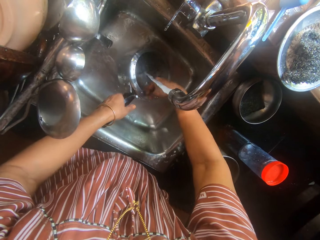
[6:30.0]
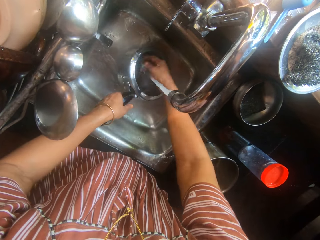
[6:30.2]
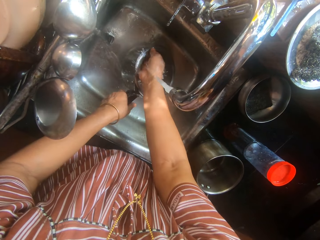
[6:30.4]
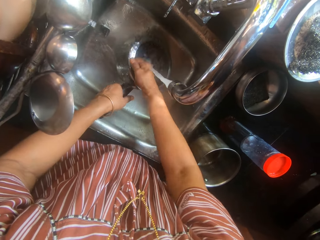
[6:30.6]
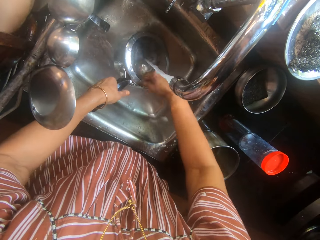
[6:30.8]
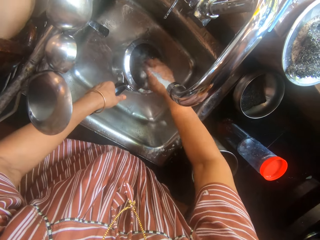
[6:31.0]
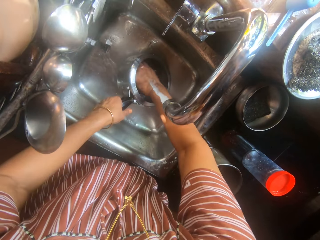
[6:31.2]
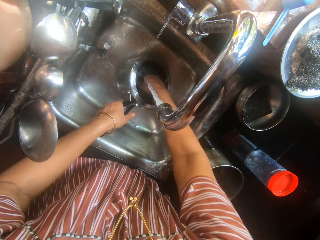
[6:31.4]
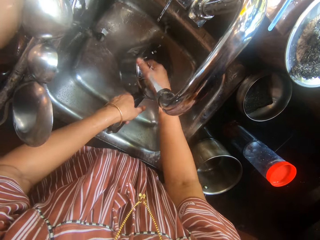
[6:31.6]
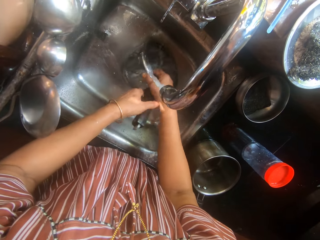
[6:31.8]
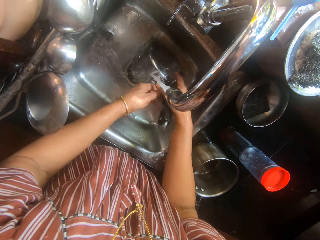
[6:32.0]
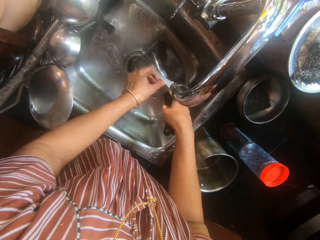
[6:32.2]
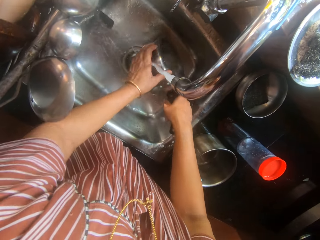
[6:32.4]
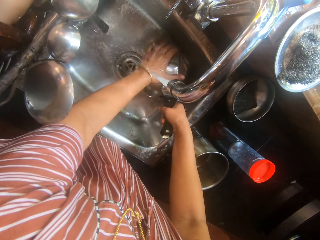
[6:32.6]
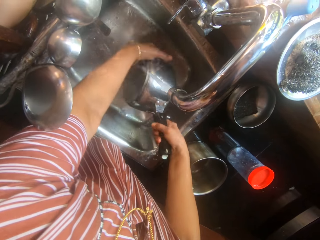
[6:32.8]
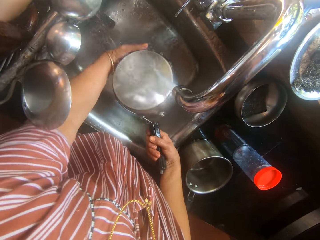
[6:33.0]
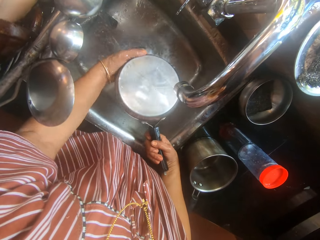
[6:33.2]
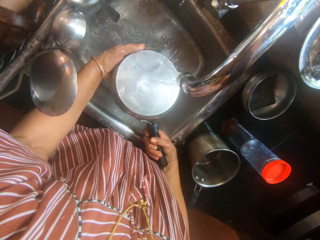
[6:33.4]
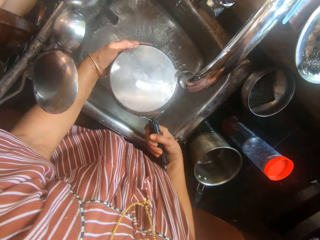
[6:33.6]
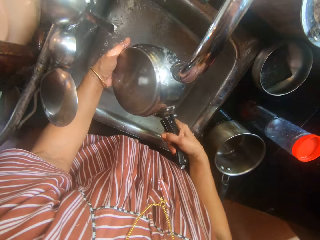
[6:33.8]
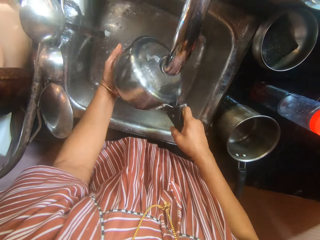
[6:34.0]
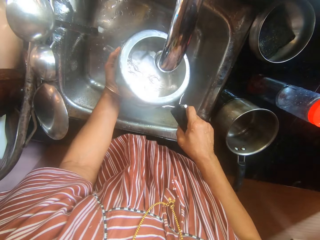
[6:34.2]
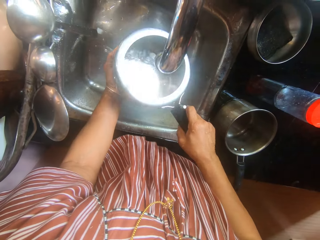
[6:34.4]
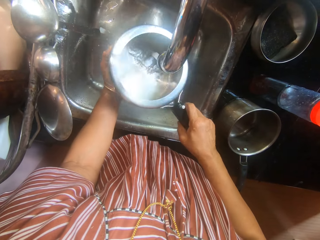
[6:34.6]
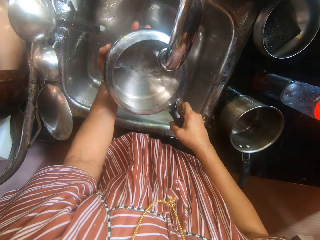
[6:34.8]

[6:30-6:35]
The camera wearer rinses a pot.

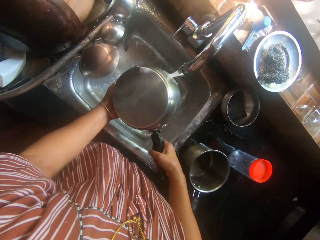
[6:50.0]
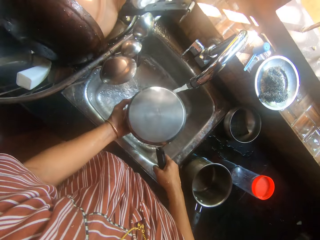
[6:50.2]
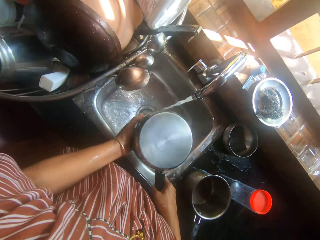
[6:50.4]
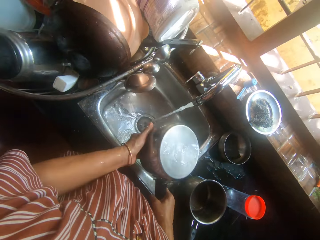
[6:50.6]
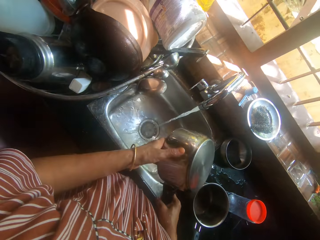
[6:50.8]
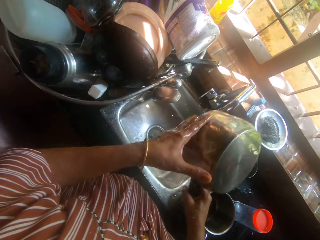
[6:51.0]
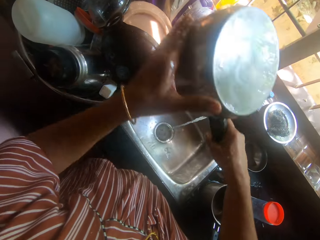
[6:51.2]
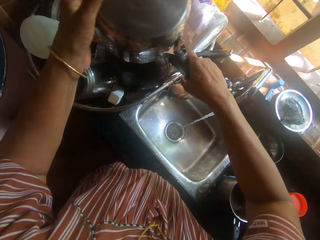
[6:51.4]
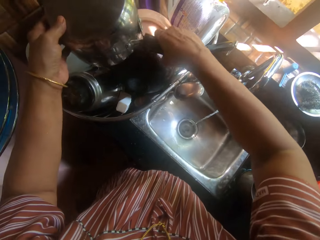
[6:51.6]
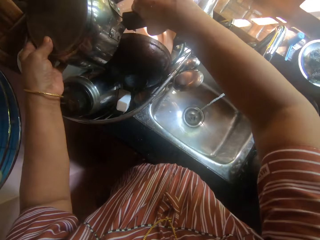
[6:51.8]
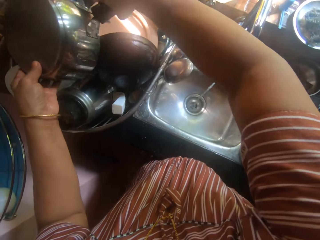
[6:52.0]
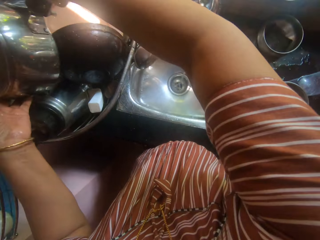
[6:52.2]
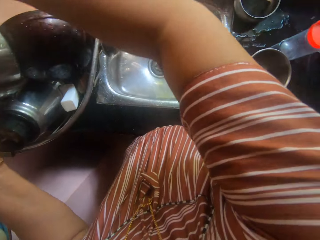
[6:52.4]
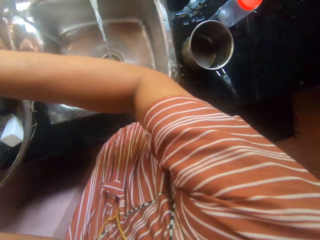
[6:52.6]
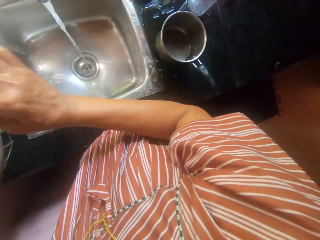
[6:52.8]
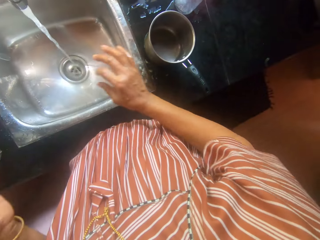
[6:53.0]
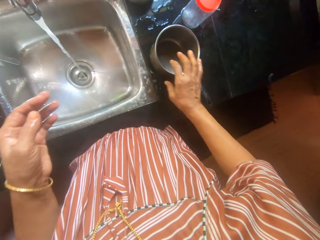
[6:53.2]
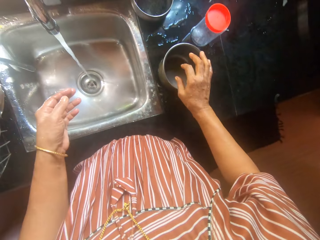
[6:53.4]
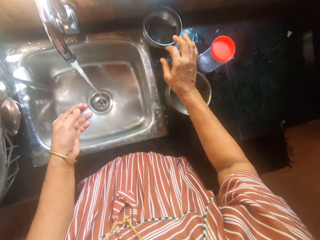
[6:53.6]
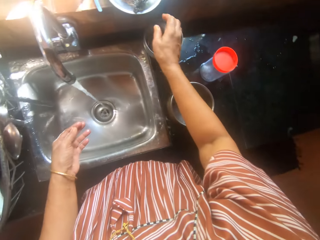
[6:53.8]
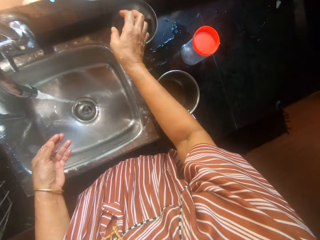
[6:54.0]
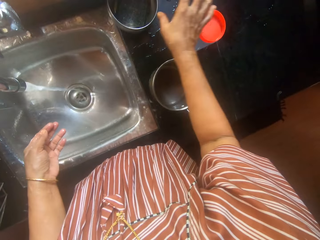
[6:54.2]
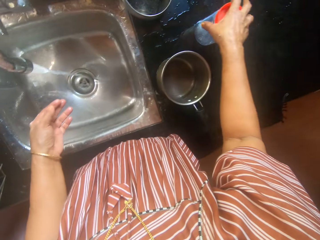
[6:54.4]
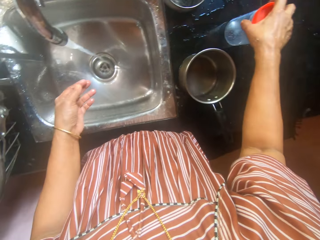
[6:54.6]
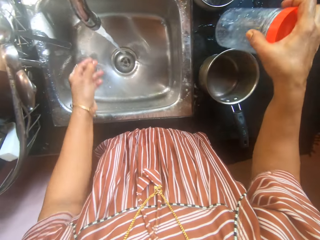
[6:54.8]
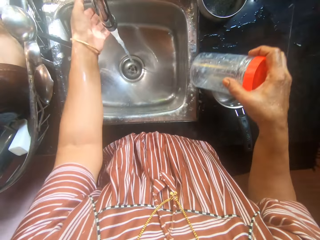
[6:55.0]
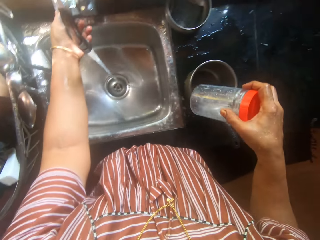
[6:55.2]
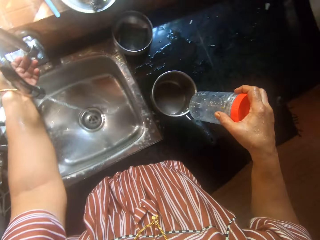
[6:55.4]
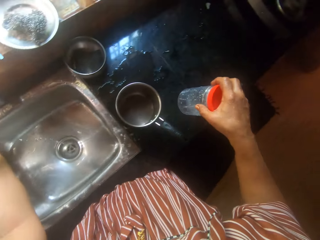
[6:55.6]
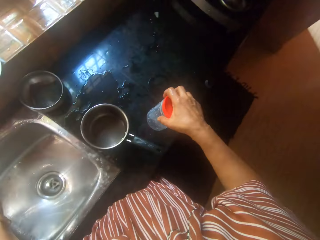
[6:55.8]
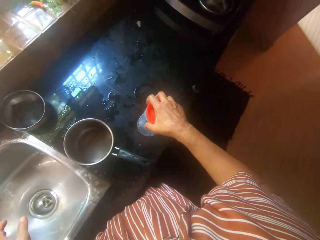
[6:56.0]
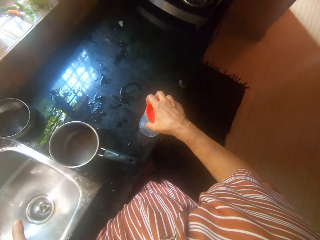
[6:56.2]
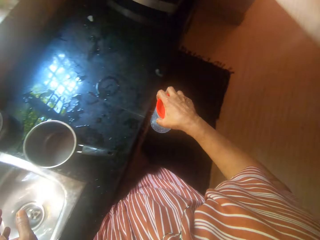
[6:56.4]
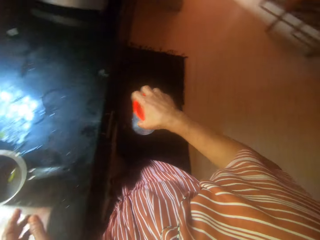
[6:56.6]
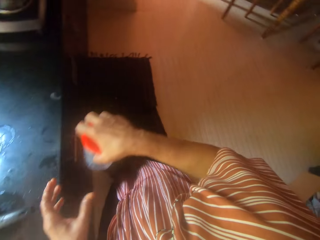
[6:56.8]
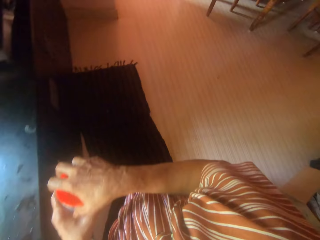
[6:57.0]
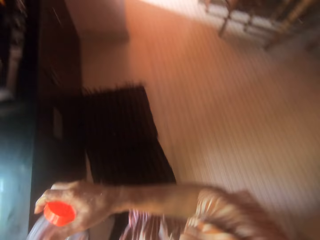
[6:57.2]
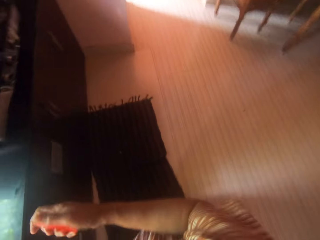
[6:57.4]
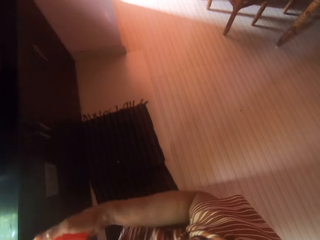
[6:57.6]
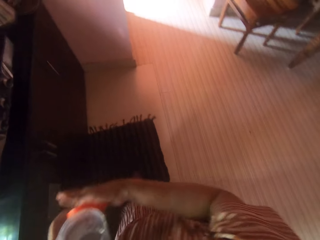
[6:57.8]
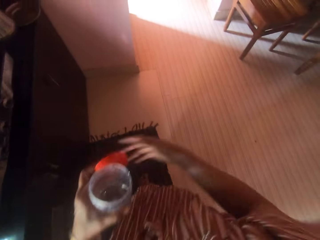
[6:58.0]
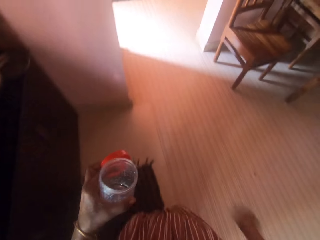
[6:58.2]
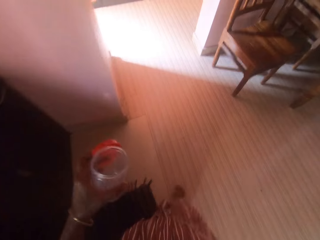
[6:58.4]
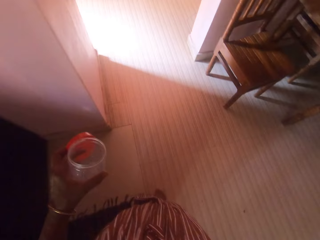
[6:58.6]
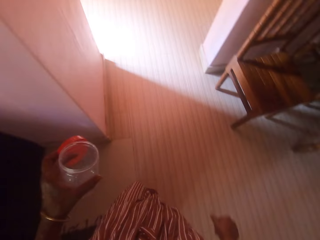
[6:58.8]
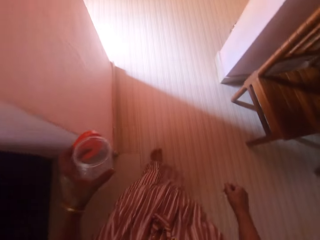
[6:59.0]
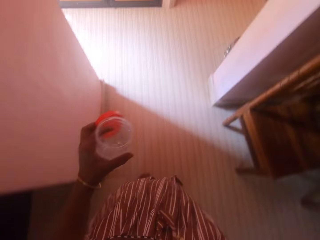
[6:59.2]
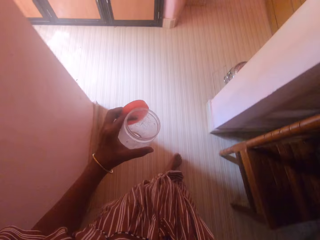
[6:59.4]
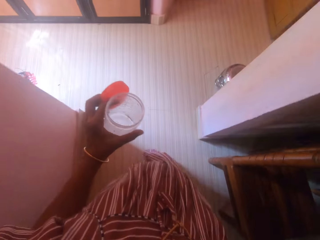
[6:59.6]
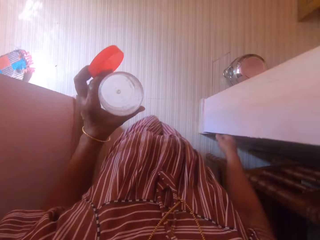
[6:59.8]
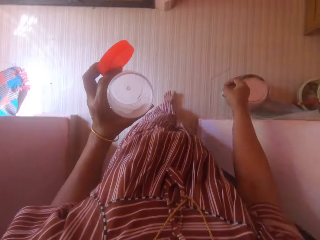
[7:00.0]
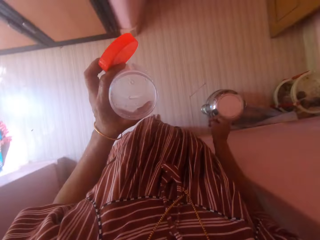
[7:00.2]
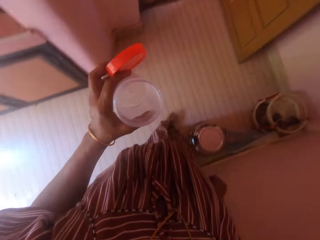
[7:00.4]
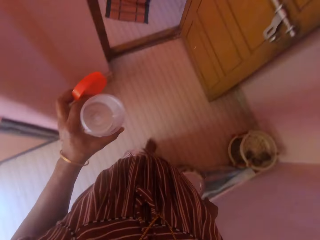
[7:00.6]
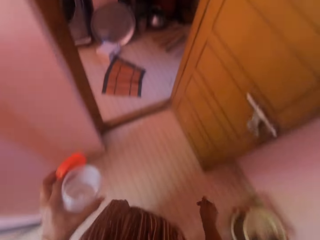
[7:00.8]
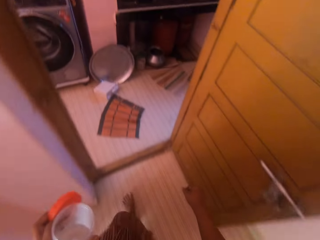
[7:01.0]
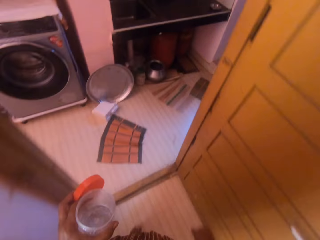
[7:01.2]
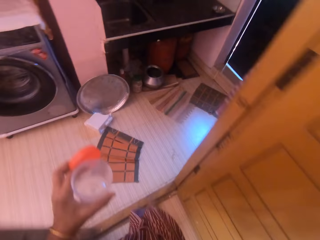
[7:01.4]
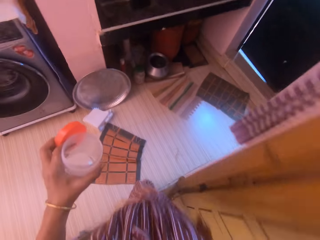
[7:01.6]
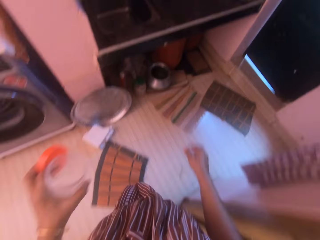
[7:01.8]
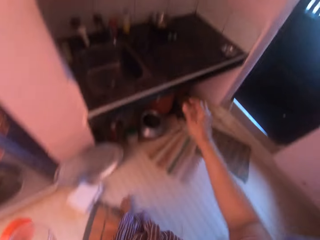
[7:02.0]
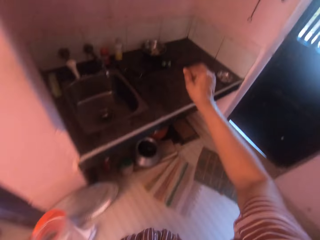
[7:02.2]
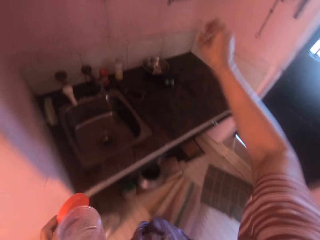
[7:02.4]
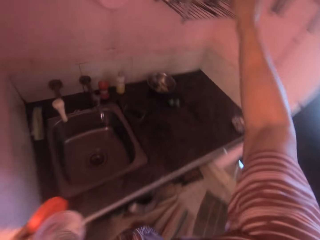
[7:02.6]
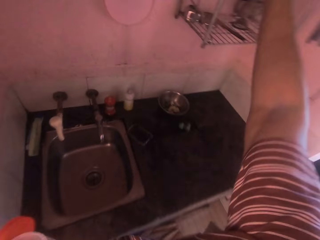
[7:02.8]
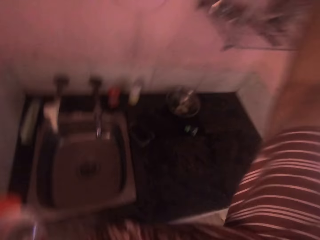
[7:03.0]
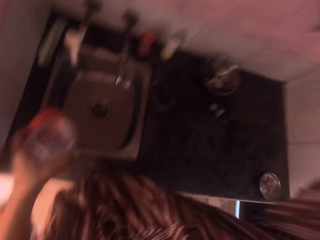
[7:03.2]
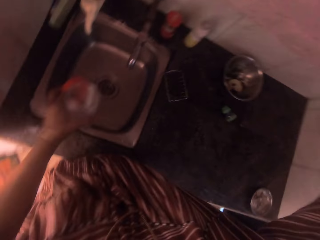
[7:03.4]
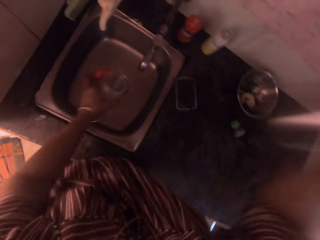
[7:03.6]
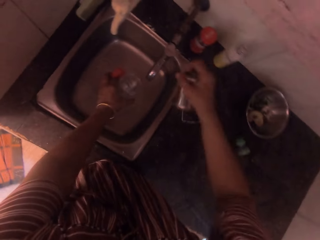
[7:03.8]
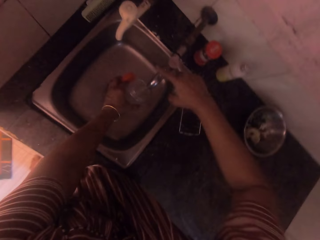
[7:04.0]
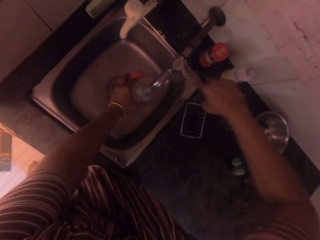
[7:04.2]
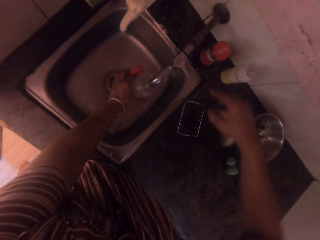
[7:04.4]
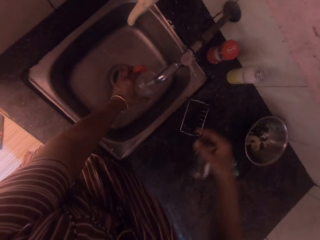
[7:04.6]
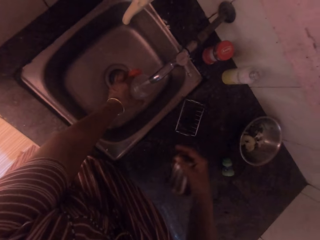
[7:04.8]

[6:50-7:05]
The camera wearer drops the stainless steel pot in the rack on other utensils with her hands. She picks a red cover plastic container from the slab with her right hand. She closes the tap by its handle on the sink with her right hand. She opens the red cover plastic container with her right hand. She walks inside the house to another sink in a kitchen with the red cover plastic container. She picks a stainless steel cup from a rack. She opens the tap by its handle on the sink with her right hand. She pours water into the opened red cover plastic container from the tap in the sink.

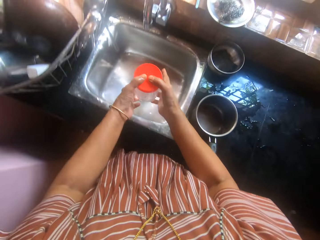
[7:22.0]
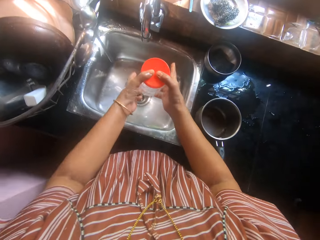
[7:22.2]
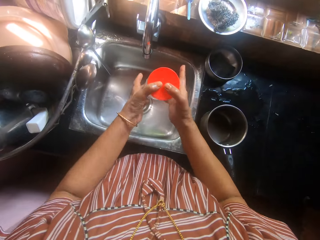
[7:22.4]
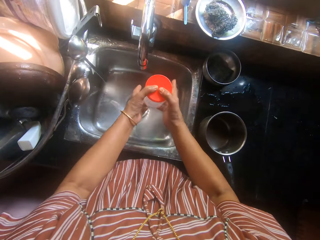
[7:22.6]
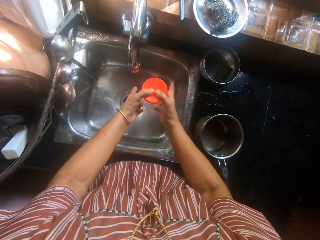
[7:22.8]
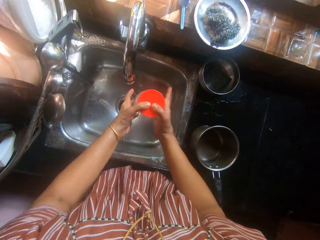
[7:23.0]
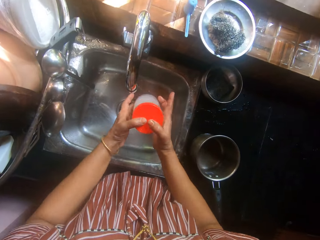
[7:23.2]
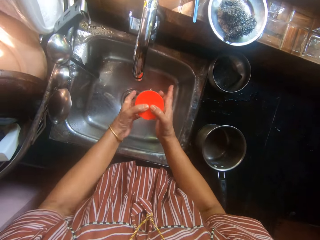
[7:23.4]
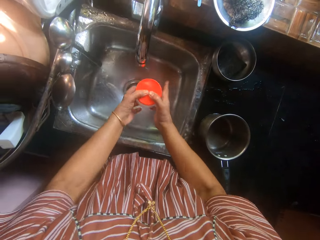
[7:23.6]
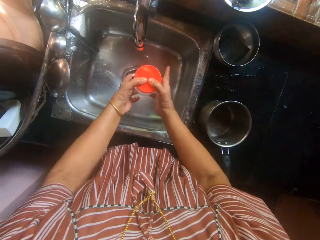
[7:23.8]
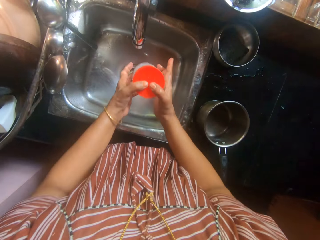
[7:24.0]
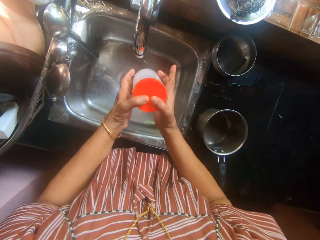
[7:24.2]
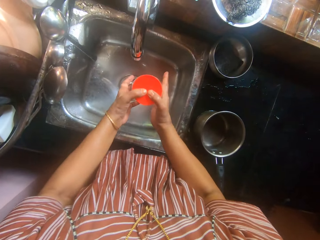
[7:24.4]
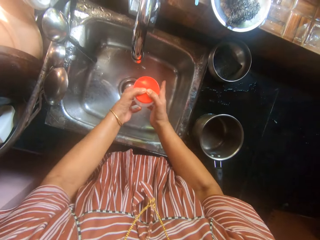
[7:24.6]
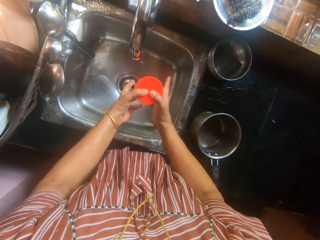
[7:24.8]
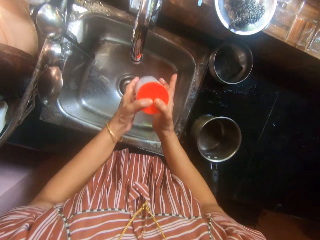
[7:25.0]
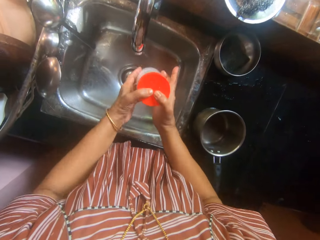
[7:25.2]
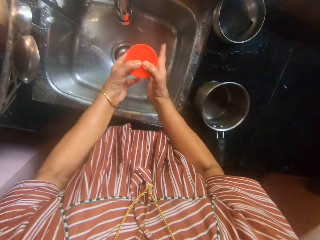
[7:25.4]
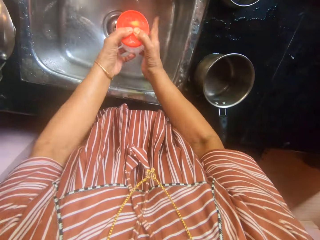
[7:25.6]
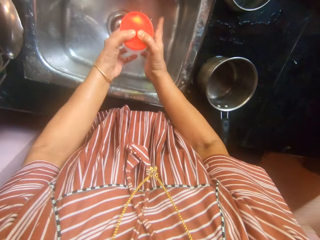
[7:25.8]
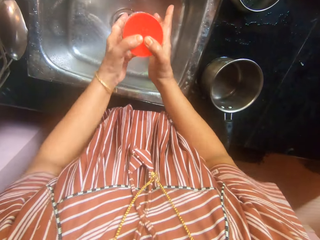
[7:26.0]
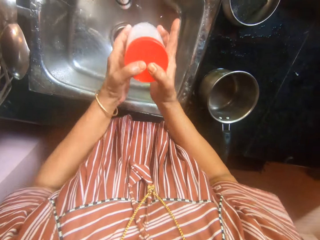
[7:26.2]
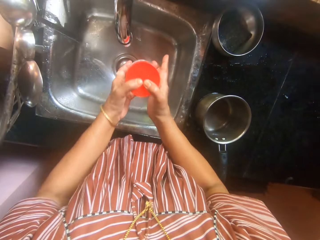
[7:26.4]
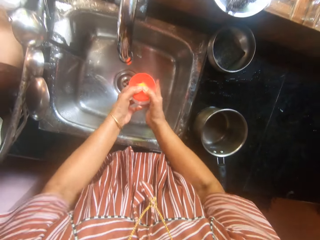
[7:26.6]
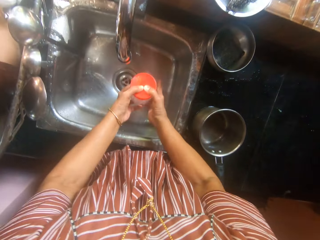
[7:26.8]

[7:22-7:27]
The camera wearer shakes the red cover plastic container with the water in it on the sink.
